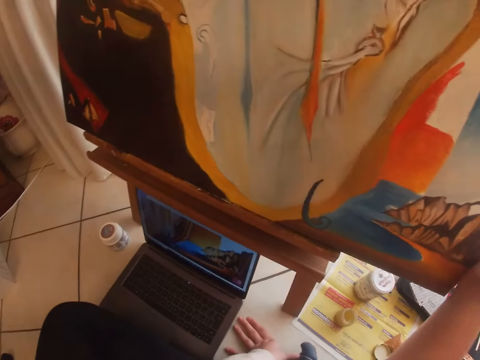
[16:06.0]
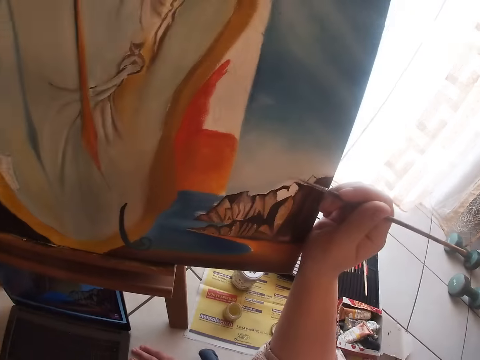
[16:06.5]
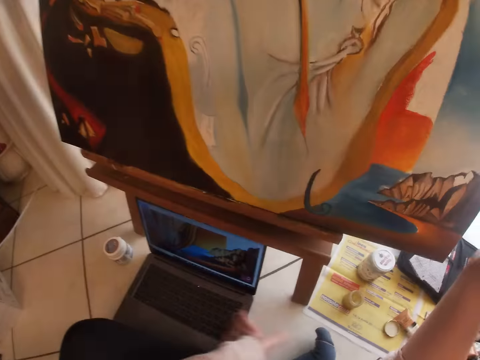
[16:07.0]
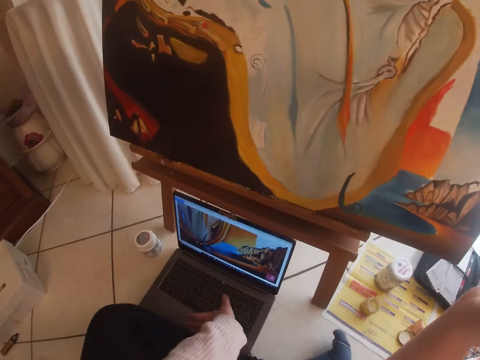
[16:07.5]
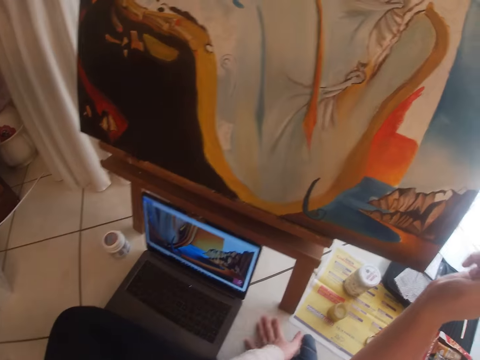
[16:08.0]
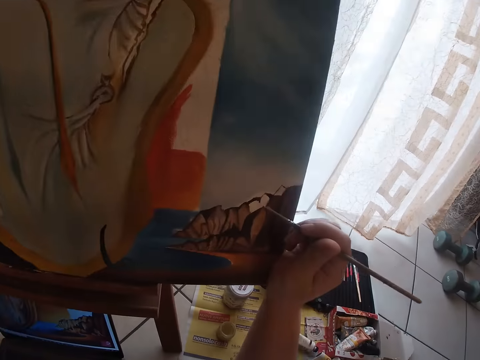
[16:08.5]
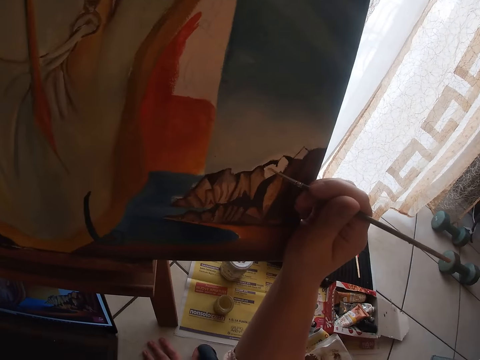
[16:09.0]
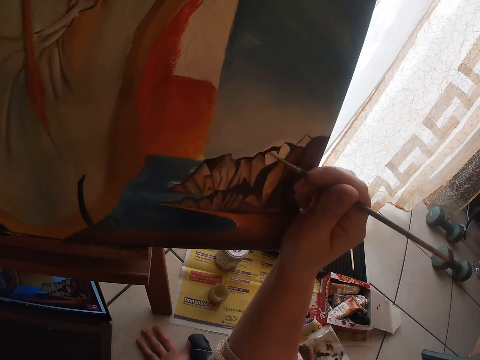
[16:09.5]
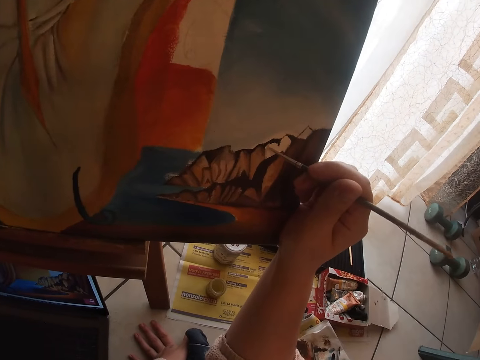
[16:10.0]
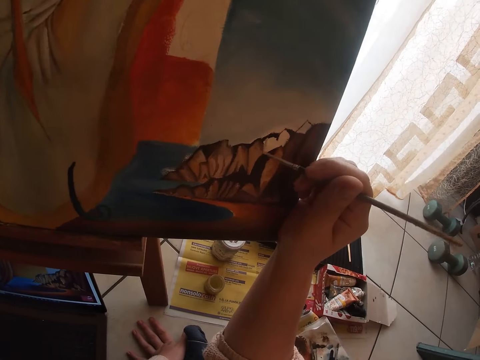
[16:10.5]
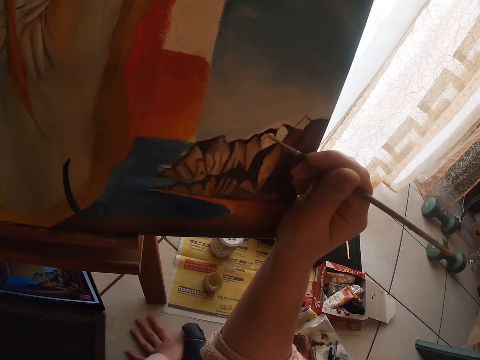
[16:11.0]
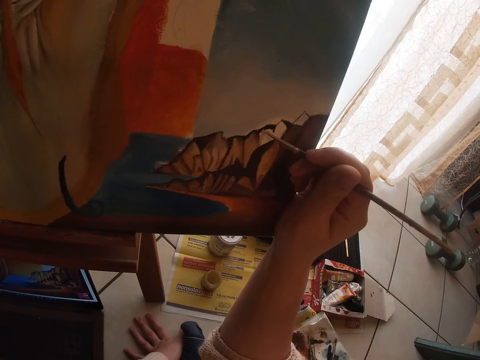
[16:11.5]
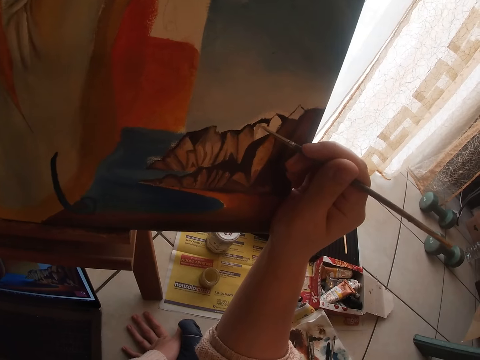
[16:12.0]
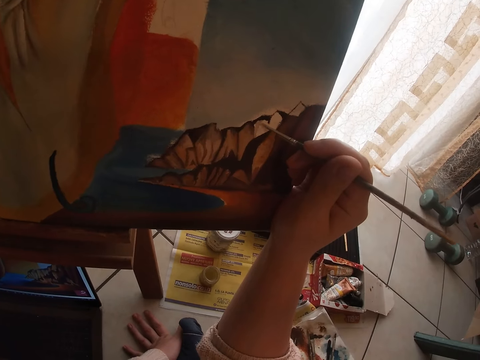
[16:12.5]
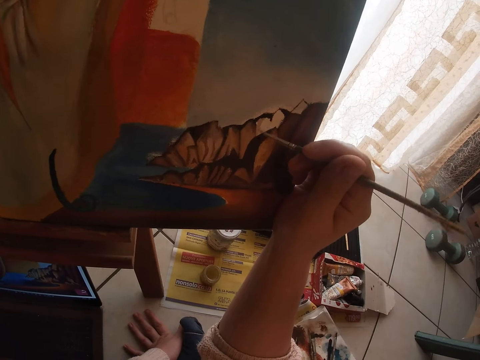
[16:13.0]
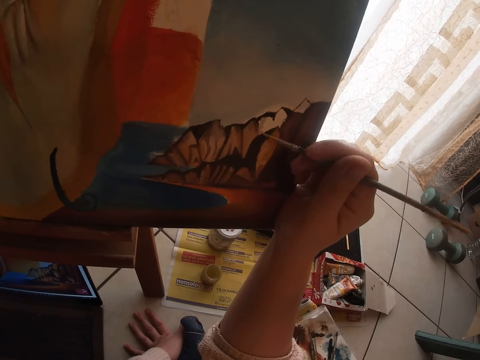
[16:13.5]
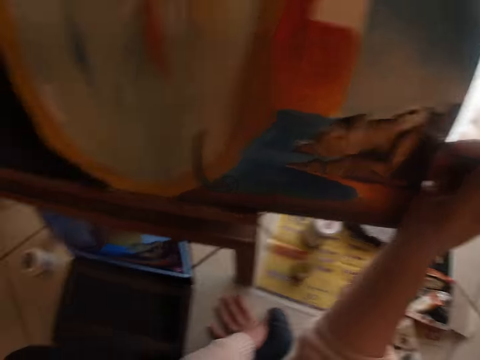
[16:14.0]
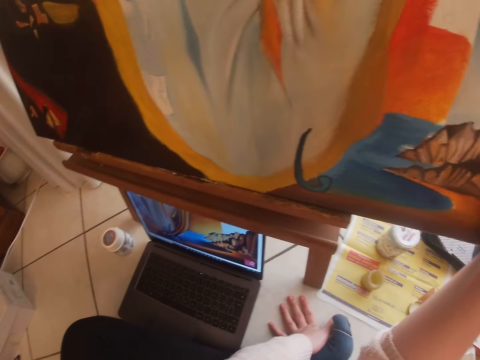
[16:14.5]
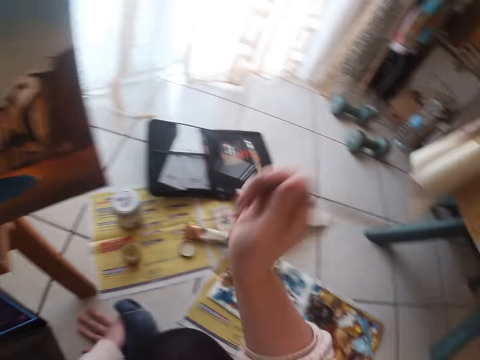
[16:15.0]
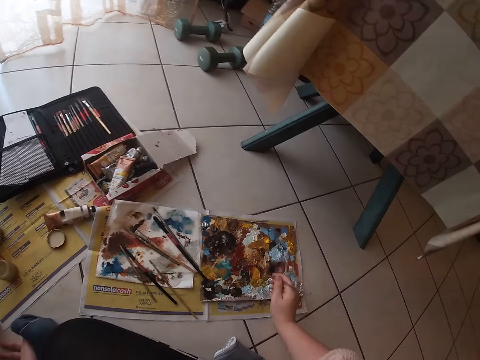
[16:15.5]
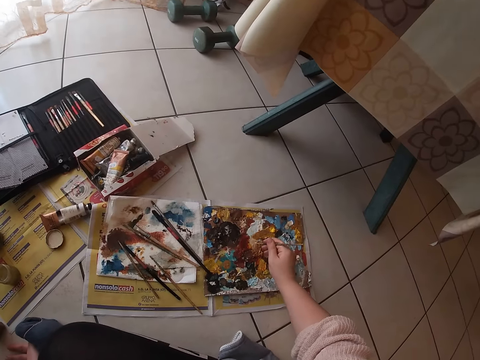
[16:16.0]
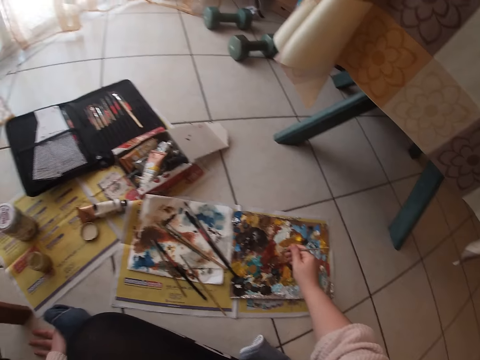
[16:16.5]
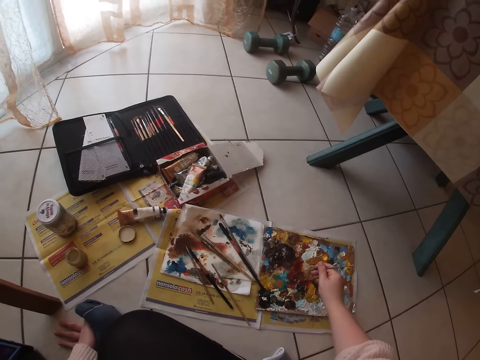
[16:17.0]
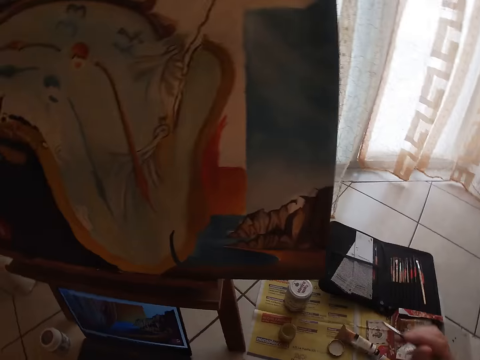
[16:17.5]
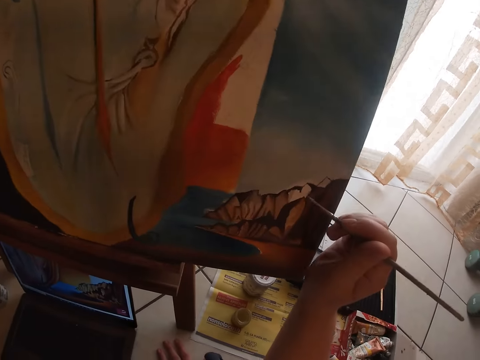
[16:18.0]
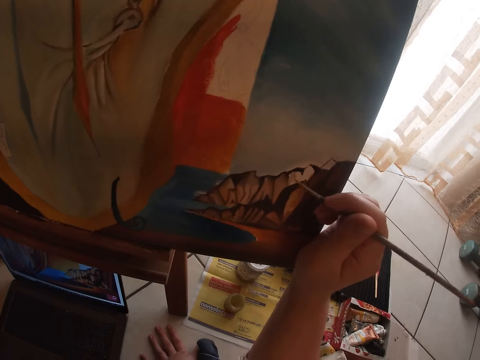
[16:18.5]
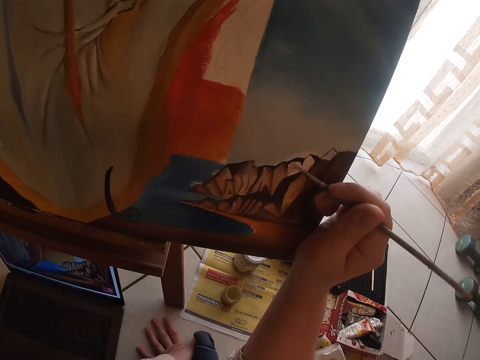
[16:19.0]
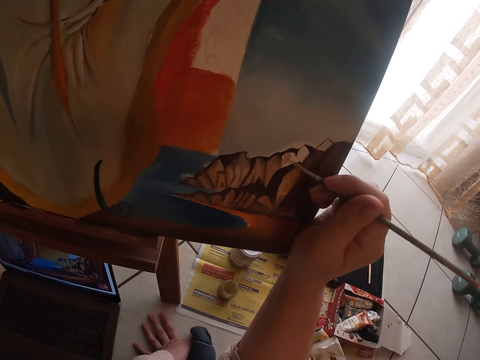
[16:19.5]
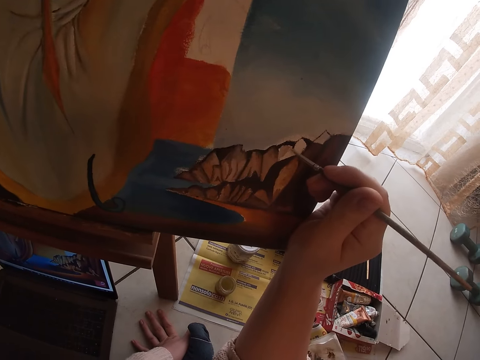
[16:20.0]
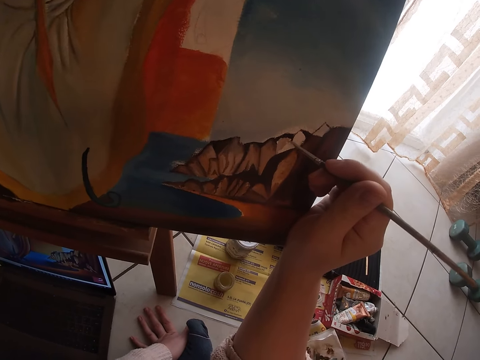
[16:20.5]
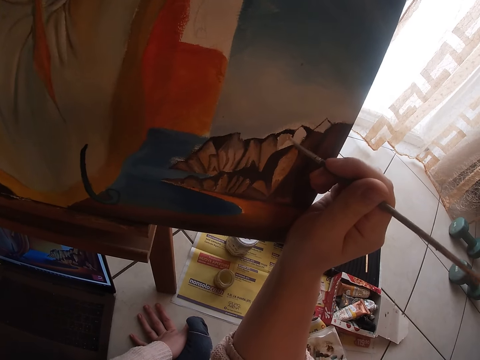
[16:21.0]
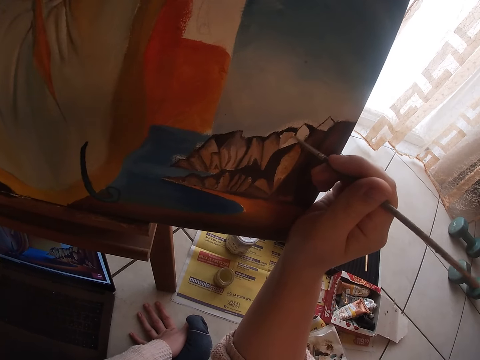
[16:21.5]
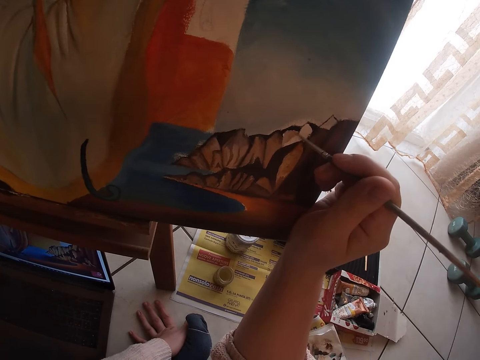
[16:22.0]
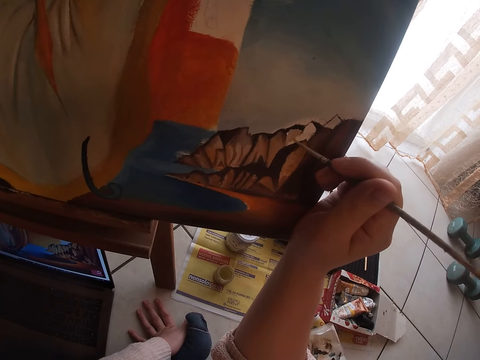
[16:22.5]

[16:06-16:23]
The camera wearer paints the painting on the canvas using the paintbrush. They click the laptop open. They paint the painting on the canvas using the paintbrush. They dab the paint brush on the paint palette. They scoop some paint from the paint palette. They paint the painting on the canvas using the paintbrush.

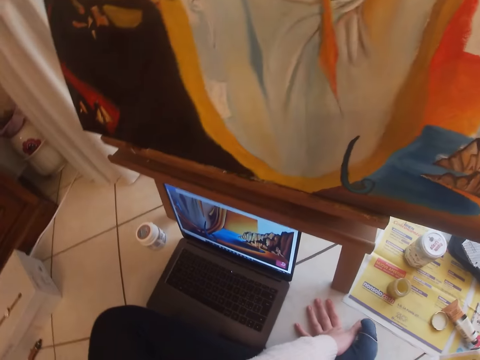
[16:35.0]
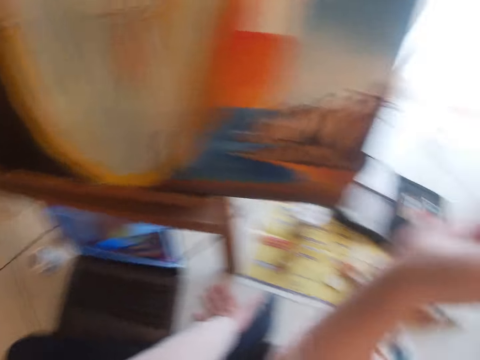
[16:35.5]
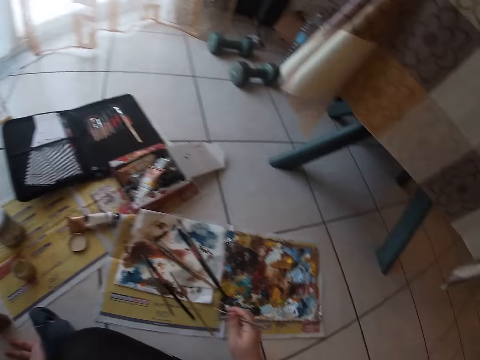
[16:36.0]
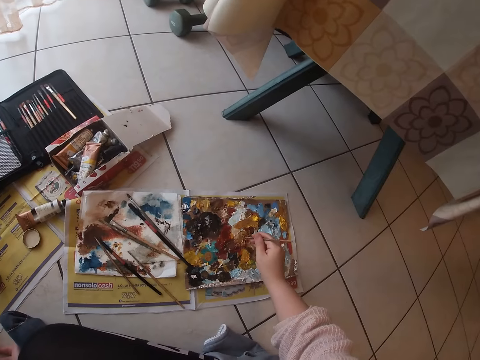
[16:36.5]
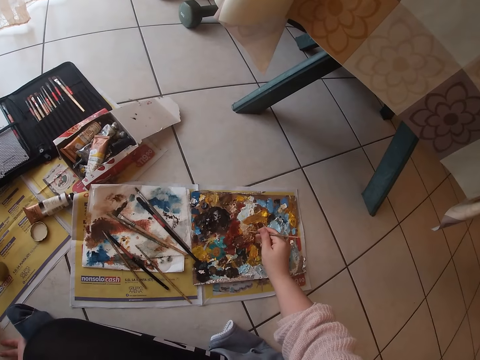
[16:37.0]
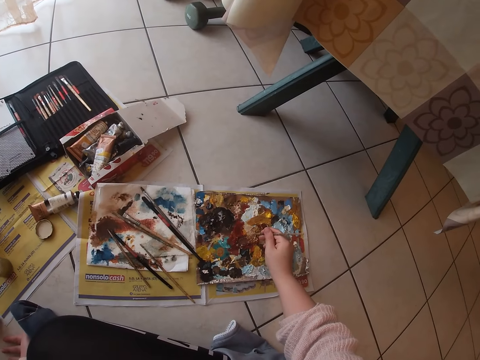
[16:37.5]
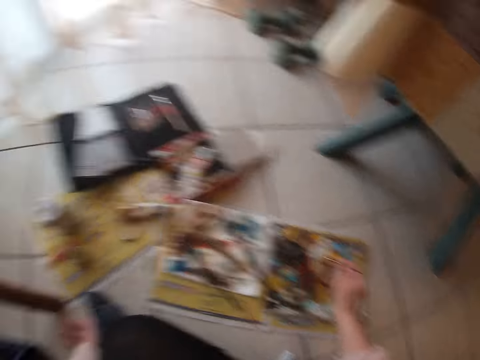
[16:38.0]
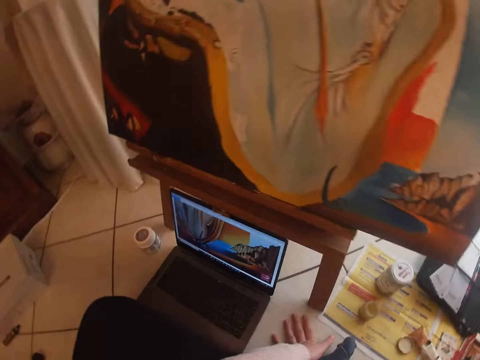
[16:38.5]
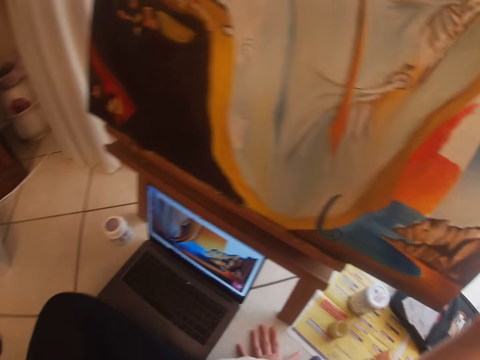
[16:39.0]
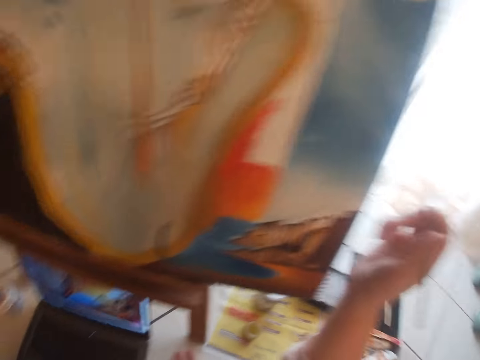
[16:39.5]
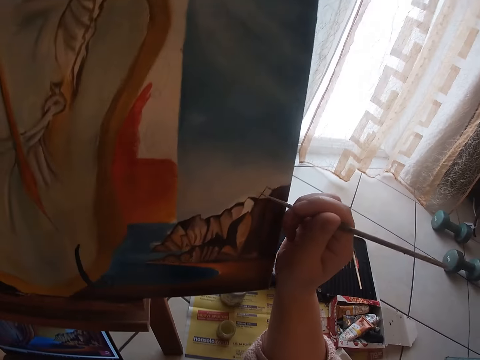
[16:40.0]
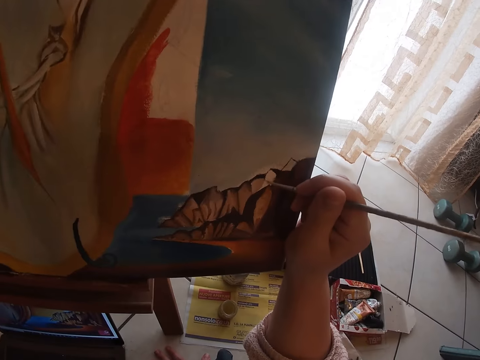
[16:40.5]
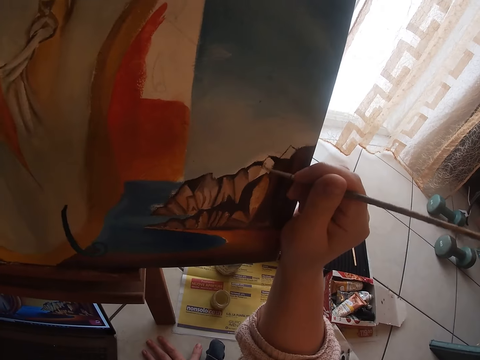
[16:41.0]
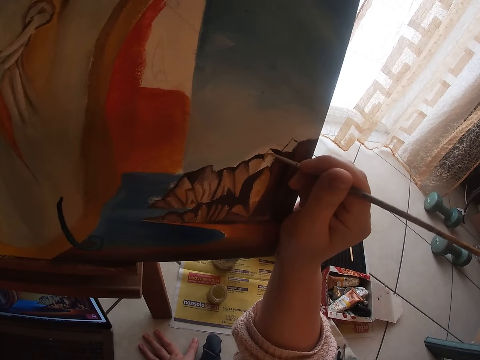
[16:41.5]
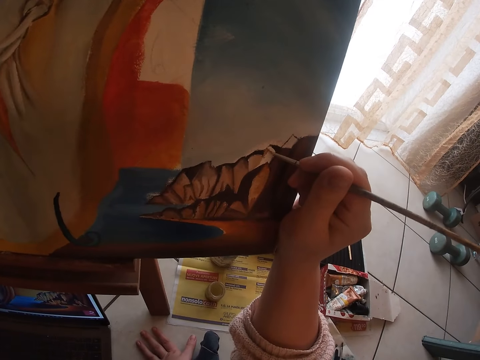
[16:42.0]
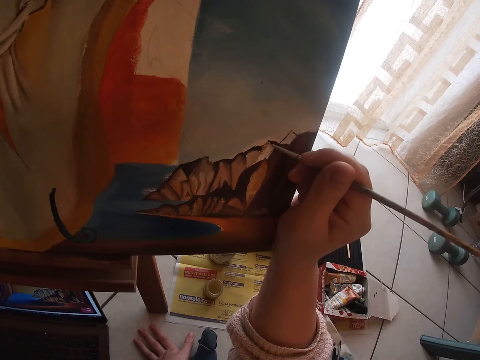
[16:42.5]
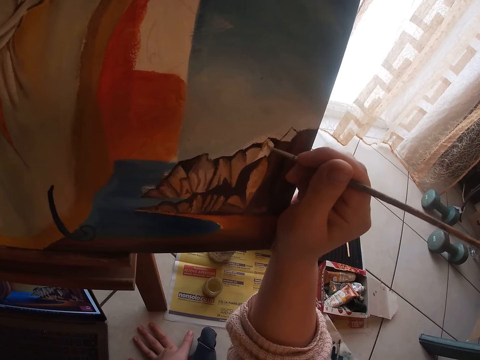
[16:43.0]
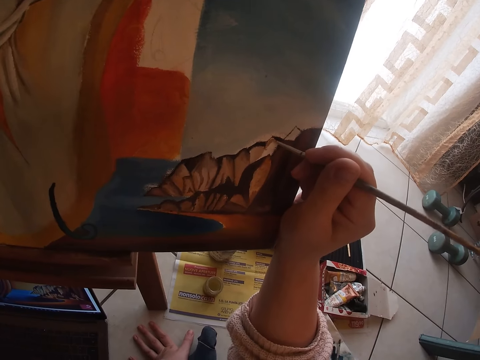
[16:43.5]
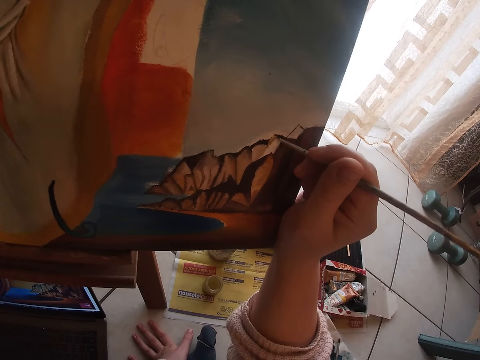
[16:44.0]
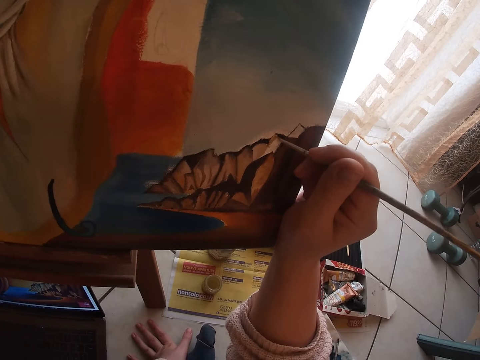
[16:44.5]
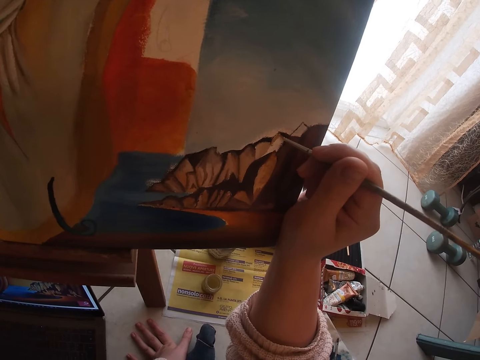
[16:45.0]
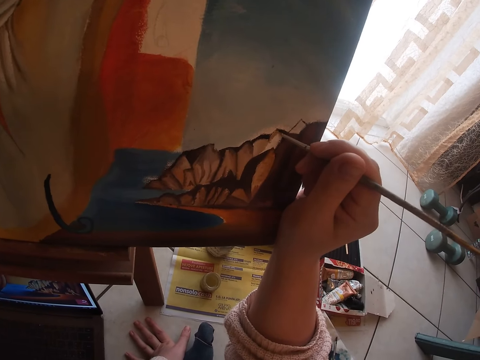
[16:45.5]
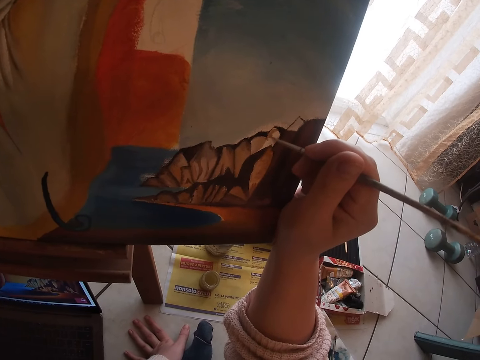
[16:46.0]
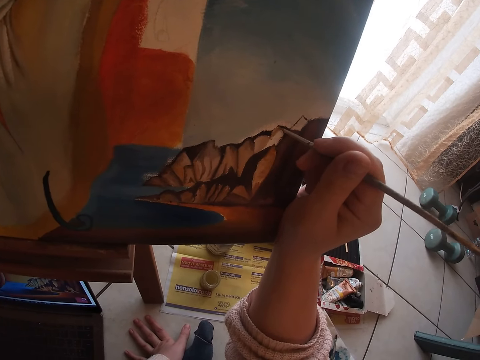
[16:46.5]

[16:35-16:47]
The camera wearer looks at the painting. They scoop some paint from the paint palette. They dab the paint brush on the paint palette. They paint the painting on the canvas using the paintbrush.
